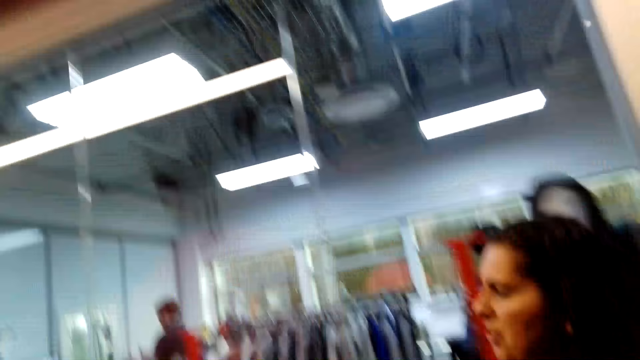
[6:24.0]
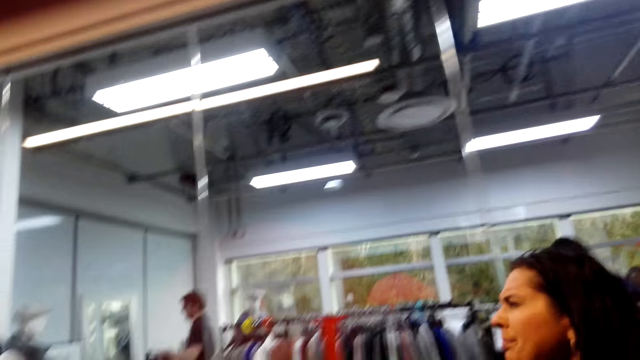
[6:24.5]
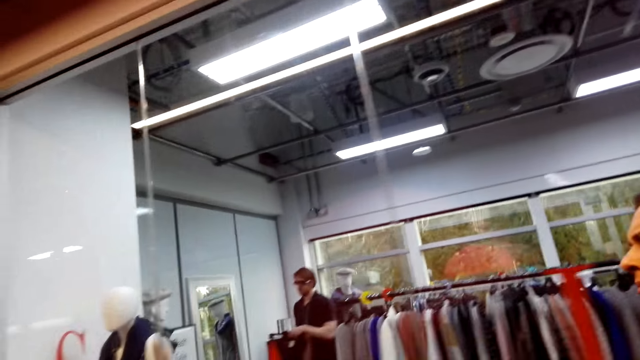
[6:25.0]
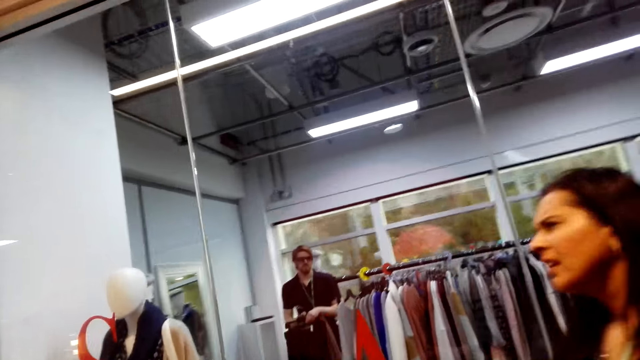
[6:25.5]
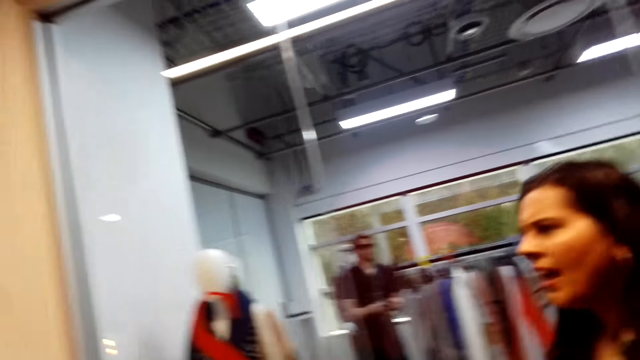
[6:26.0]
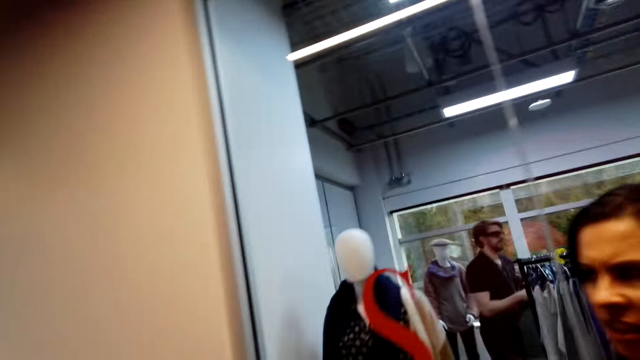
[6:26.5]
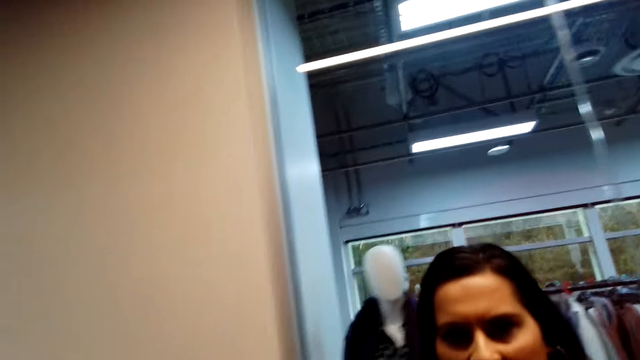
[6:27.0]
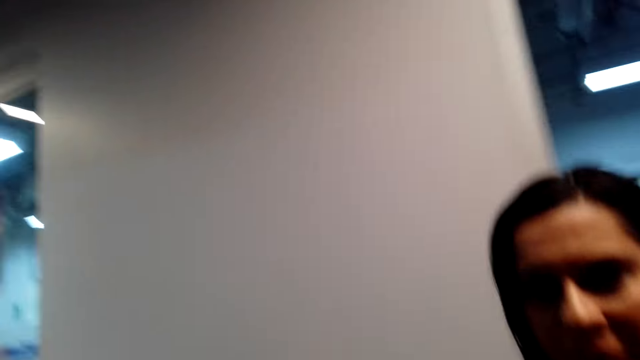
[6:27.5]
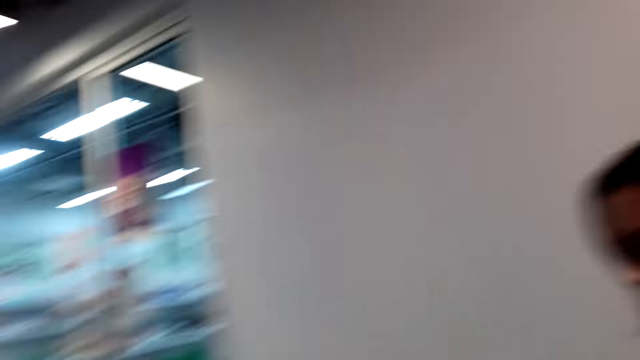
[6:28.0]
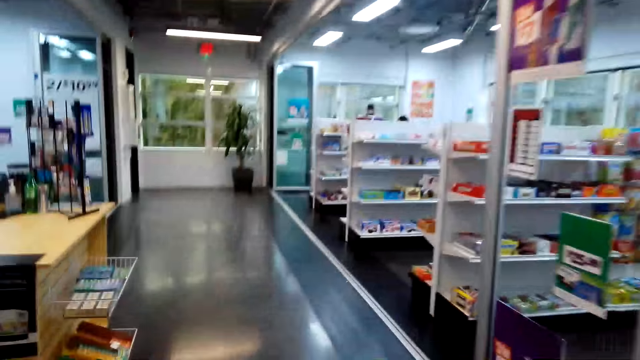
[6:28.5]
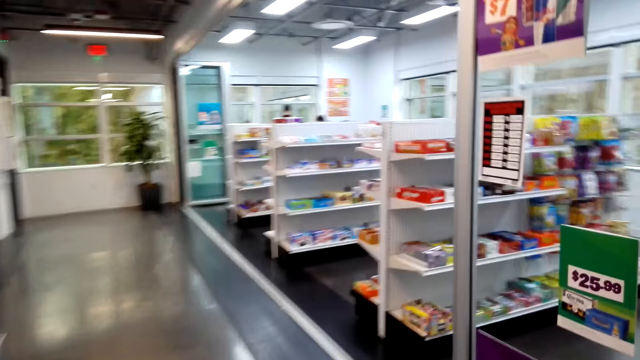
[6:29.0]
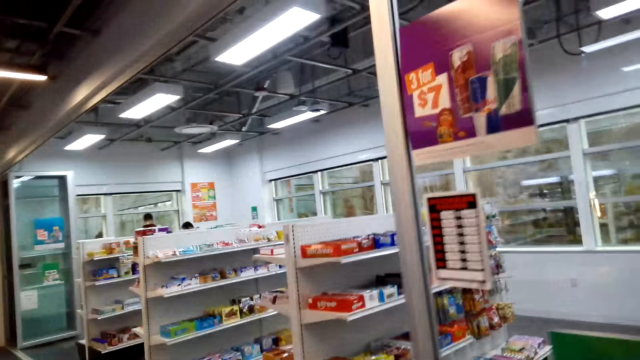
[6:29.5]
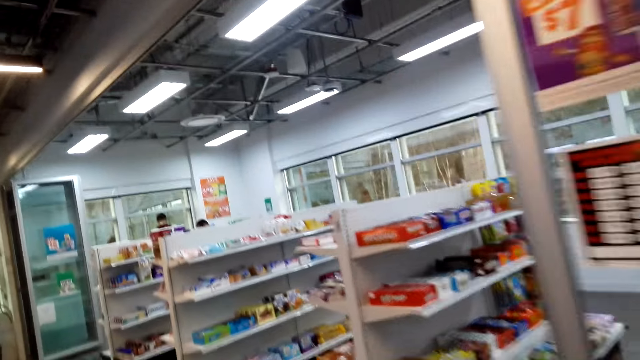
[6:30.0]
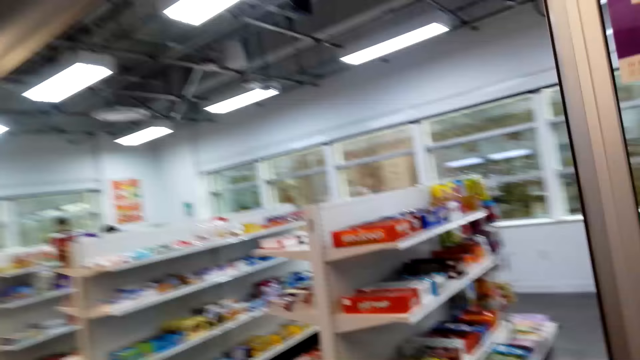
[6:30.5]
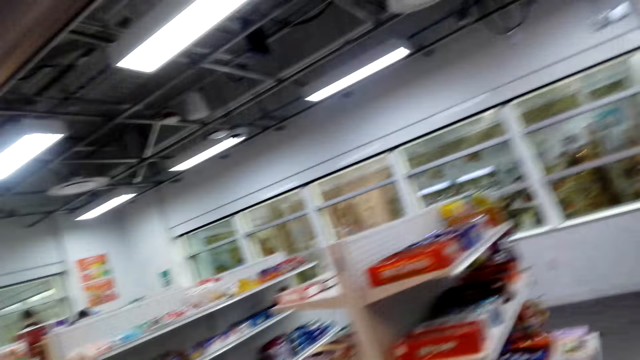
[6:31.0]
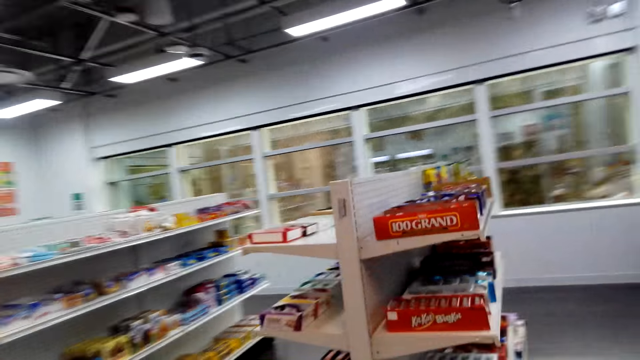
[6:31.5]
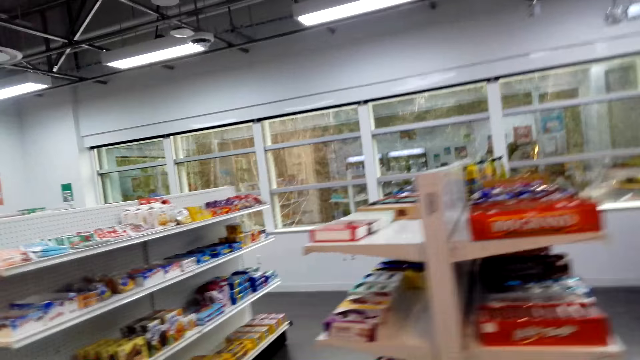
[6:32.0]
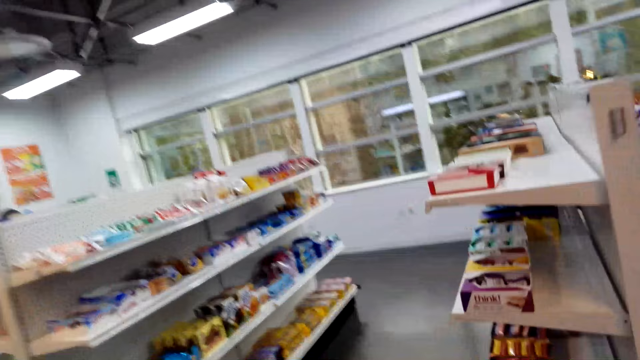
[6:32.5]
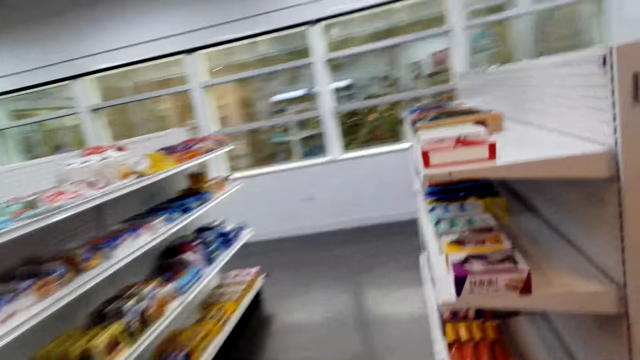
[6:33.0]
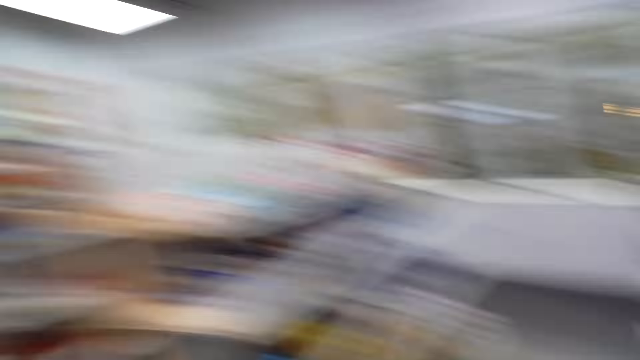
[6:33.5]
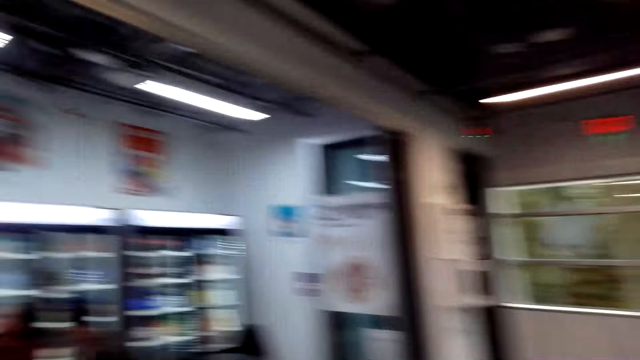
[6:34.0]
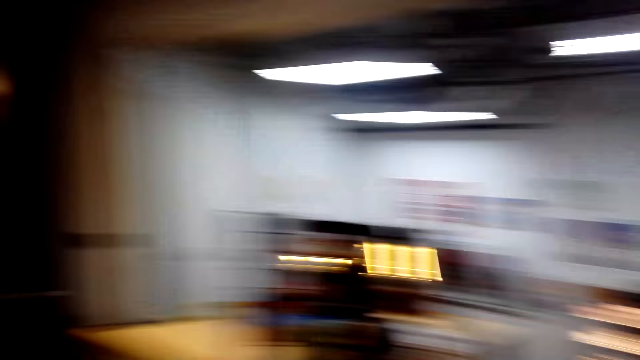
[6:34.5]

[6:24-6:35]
A woman speaks to the camera wearer. The camera wearer walks to the supermarket with the woman. They look around.

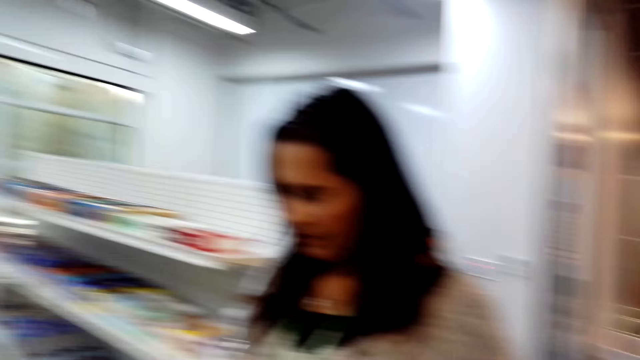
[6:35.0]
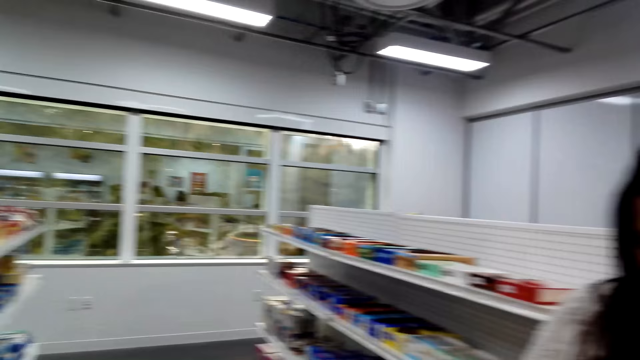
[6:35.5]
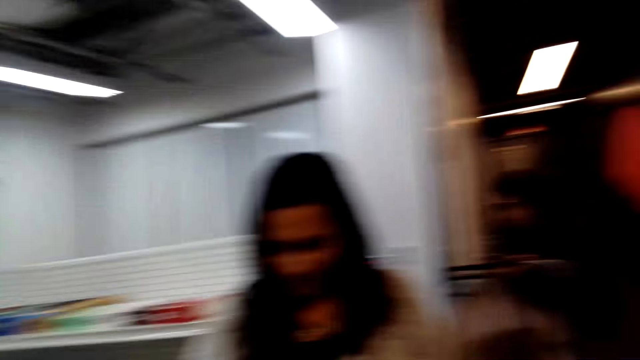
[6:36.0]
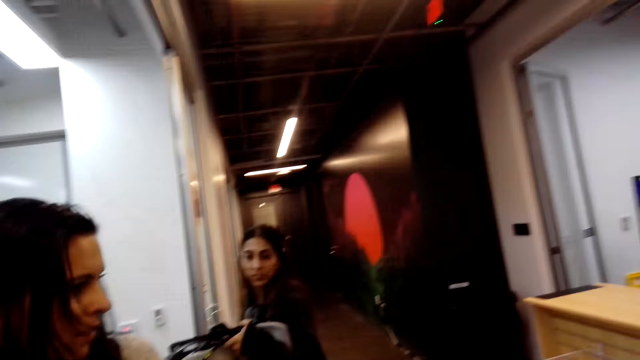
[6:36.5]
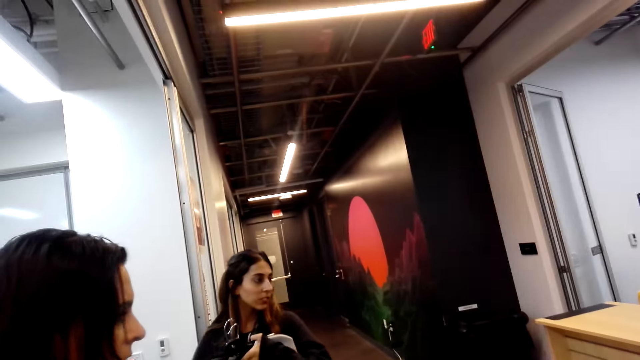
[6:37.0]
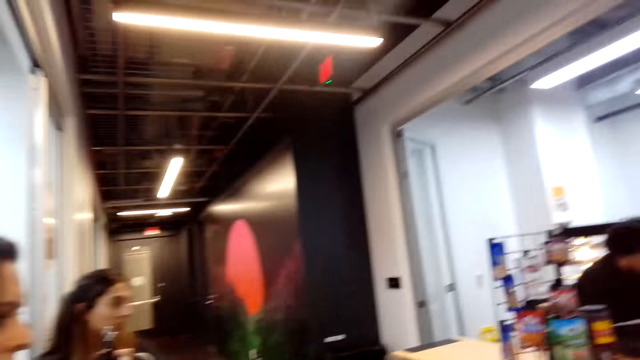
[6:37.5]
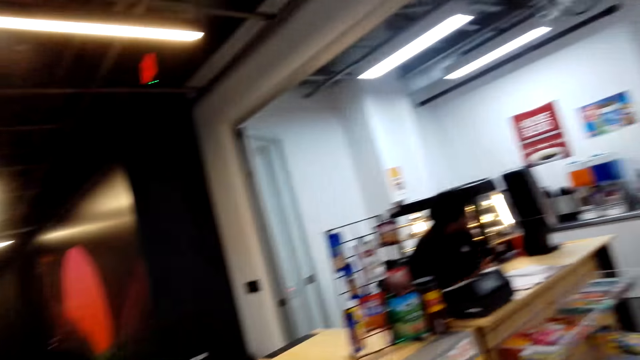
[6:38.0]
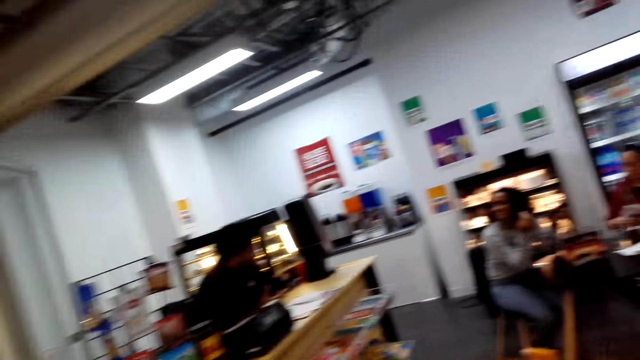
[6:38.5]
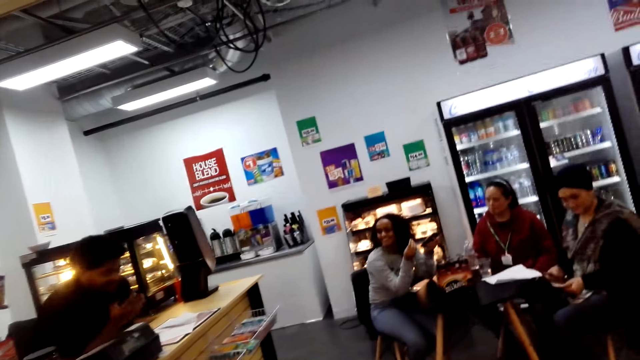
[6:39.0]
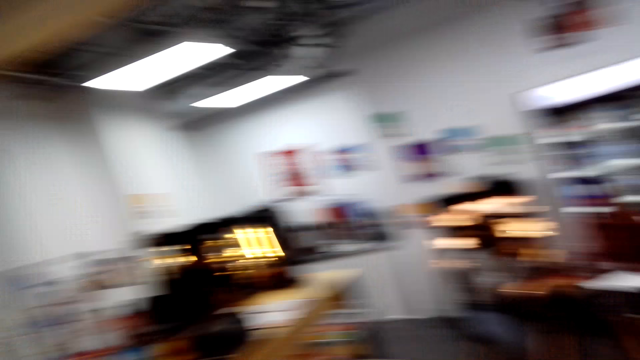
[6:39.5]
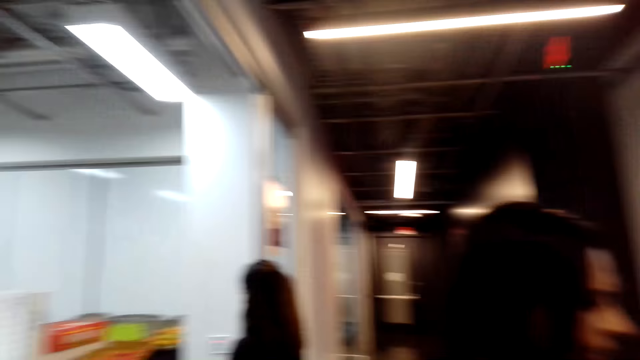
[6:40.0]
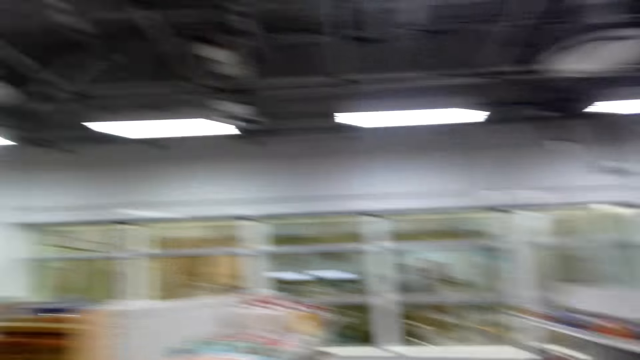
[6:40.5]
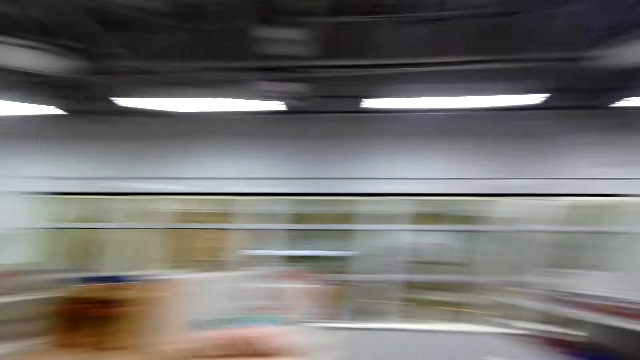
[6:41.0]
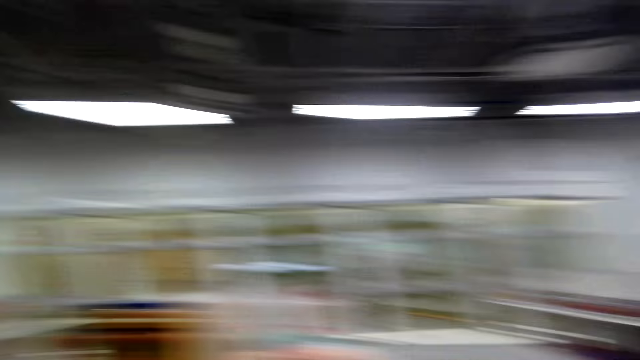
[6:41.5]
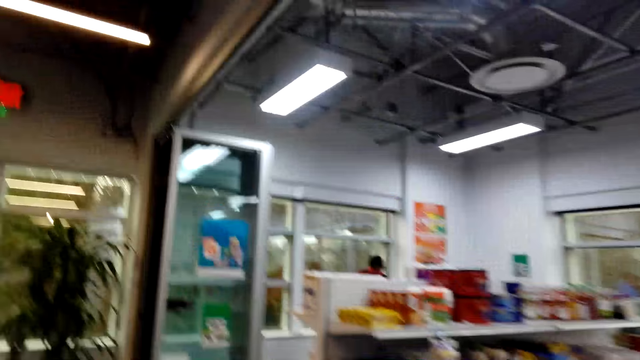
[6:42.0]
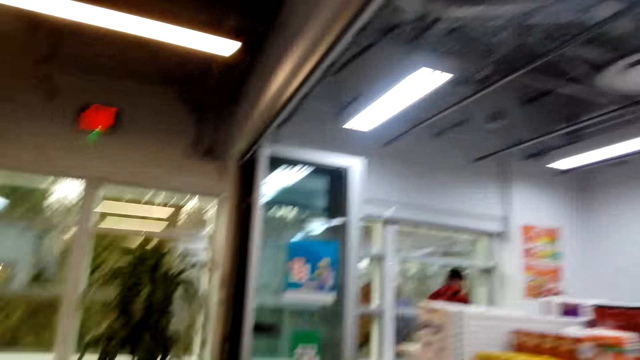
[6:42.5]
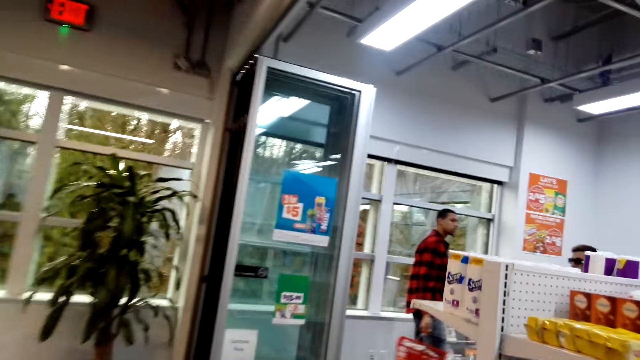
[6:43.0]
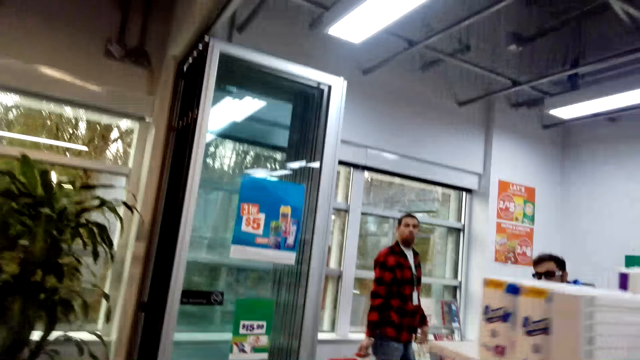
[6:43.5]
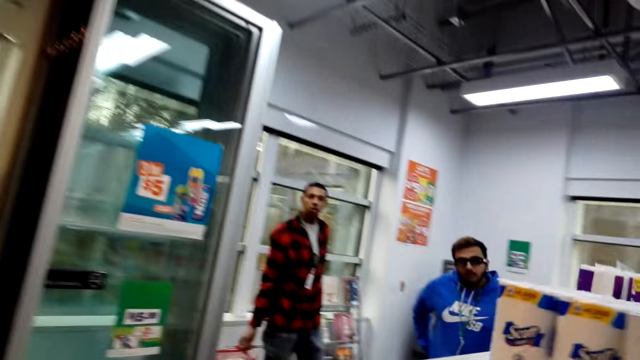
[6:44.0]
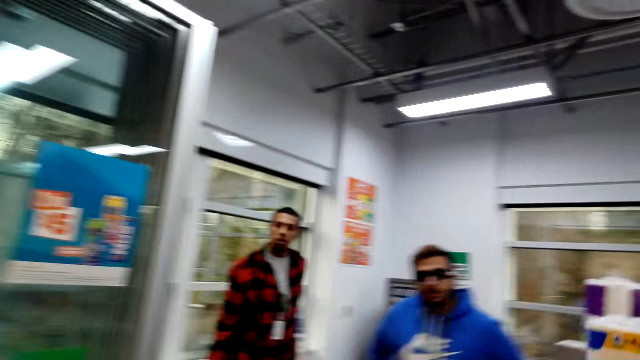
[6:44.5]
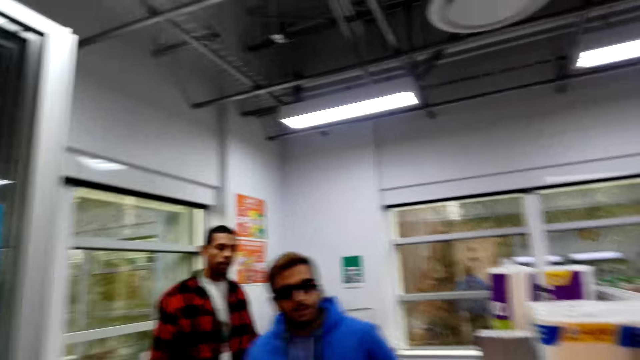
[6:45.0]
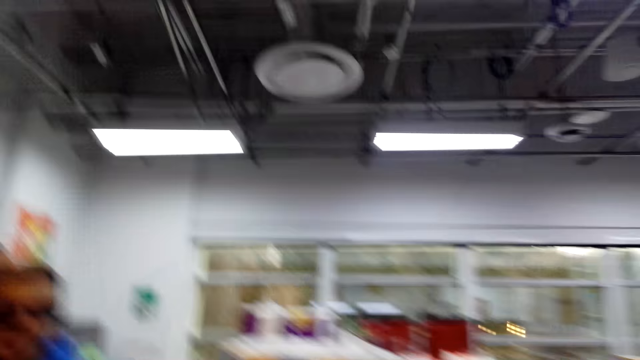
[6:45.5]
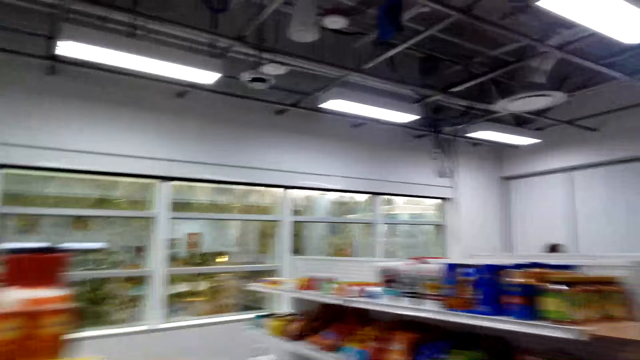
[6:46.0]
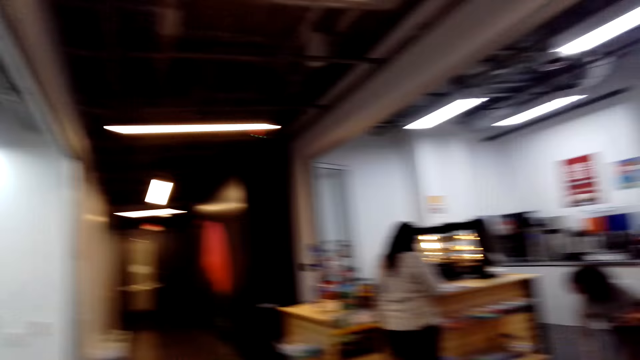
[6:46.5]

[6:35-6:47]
The camera wearer stands in the supermarket with the woman. They walk in the supermarket. Two people stand beside the shelf.
